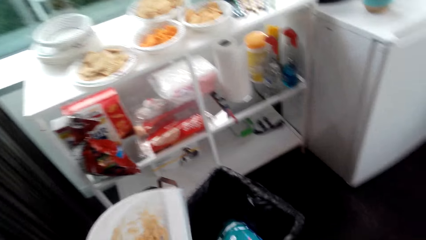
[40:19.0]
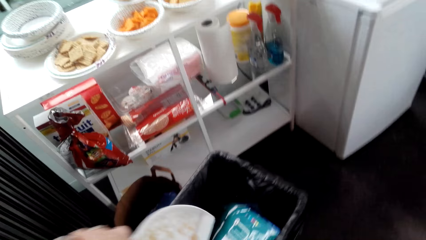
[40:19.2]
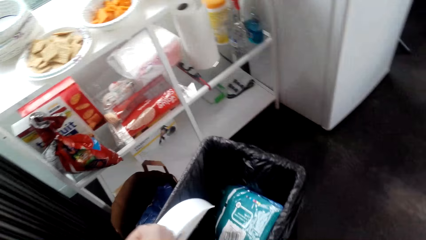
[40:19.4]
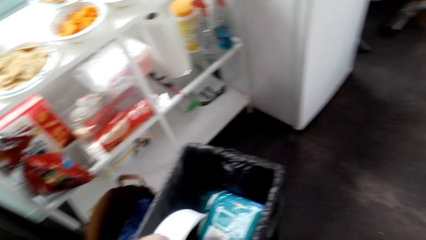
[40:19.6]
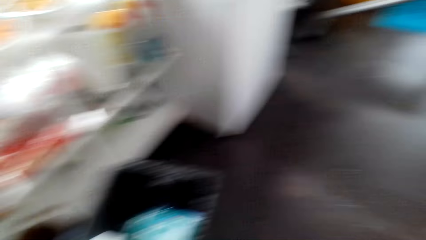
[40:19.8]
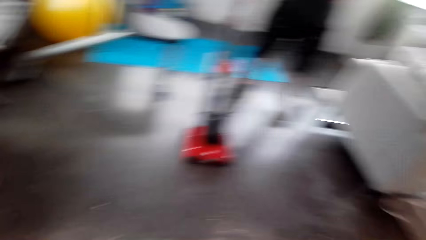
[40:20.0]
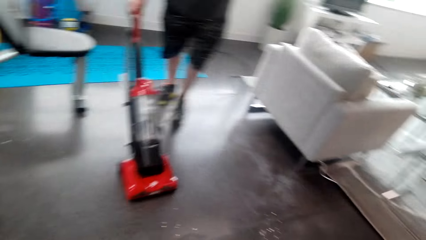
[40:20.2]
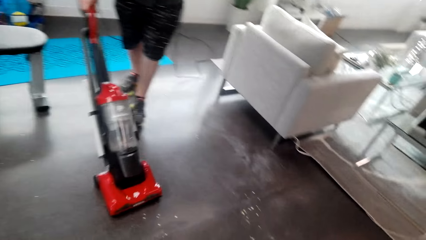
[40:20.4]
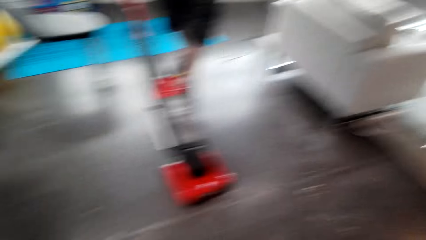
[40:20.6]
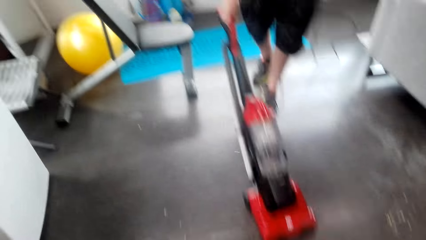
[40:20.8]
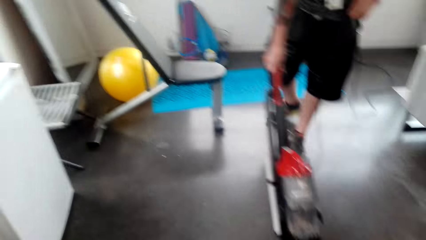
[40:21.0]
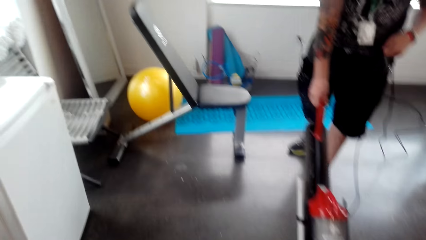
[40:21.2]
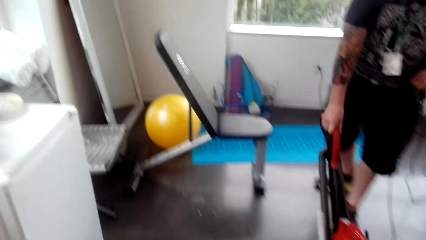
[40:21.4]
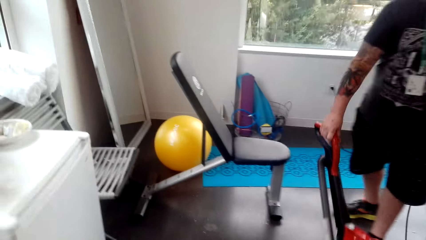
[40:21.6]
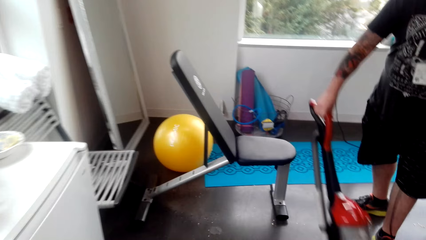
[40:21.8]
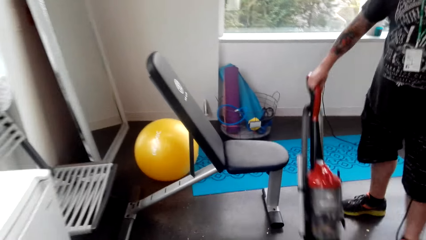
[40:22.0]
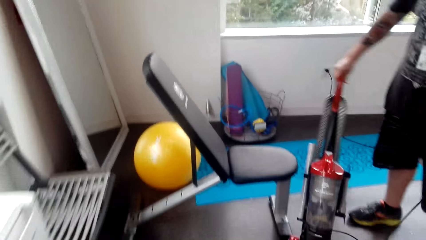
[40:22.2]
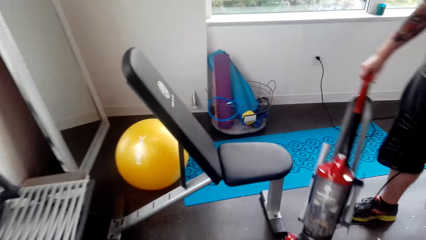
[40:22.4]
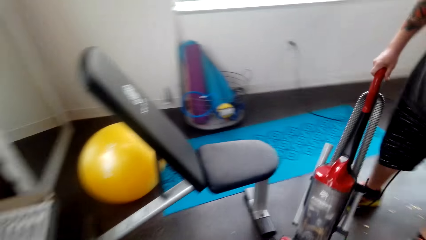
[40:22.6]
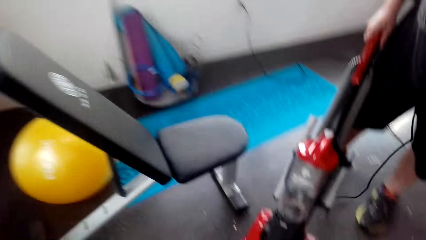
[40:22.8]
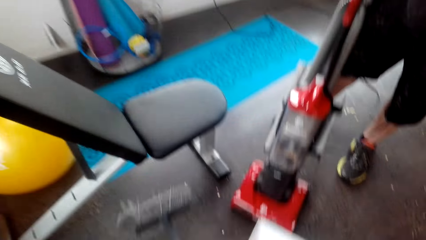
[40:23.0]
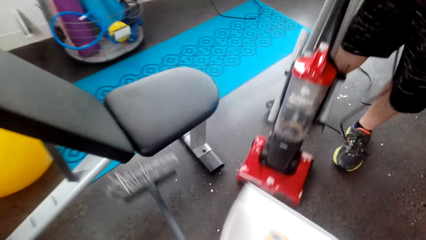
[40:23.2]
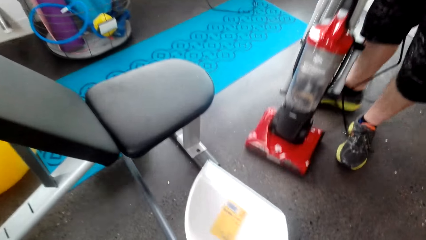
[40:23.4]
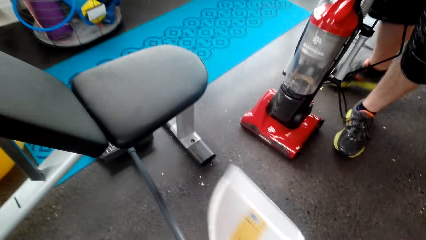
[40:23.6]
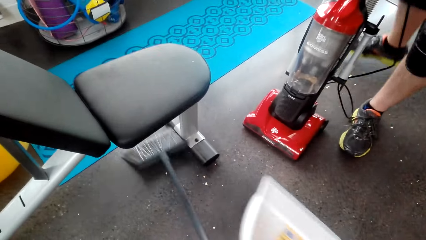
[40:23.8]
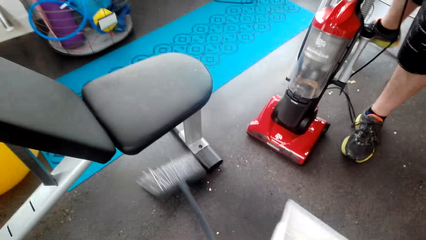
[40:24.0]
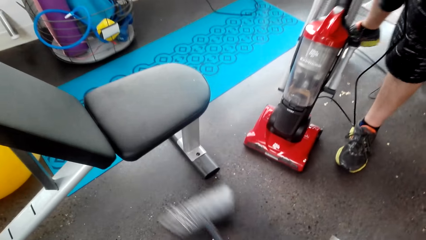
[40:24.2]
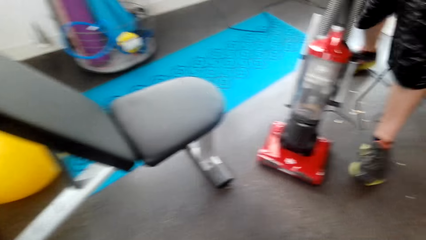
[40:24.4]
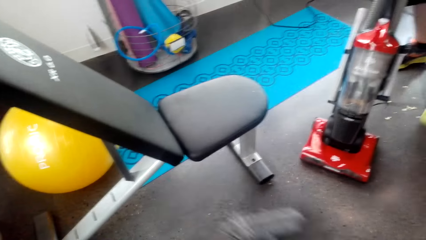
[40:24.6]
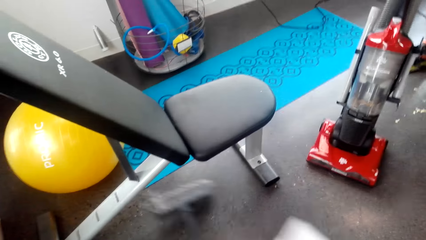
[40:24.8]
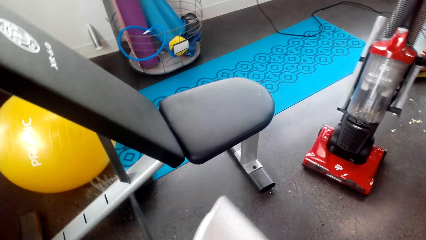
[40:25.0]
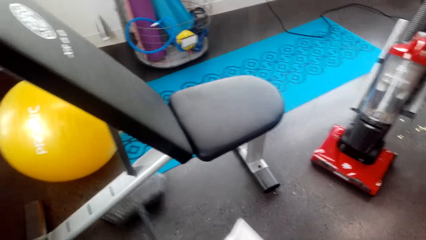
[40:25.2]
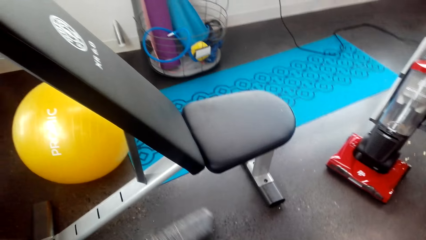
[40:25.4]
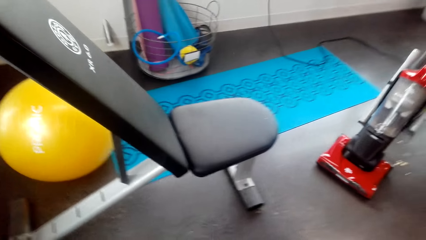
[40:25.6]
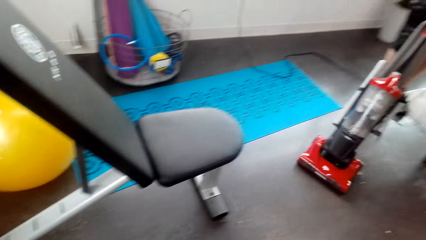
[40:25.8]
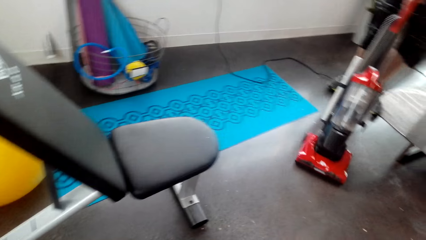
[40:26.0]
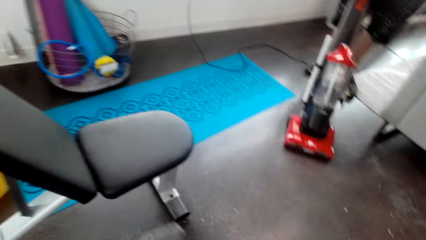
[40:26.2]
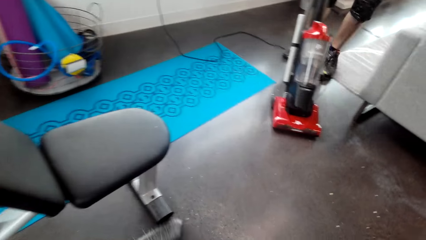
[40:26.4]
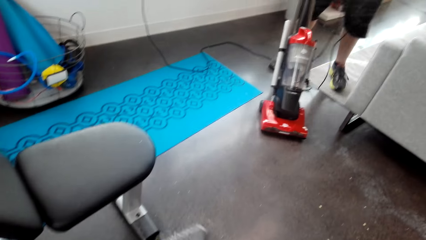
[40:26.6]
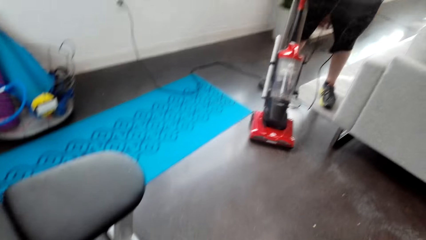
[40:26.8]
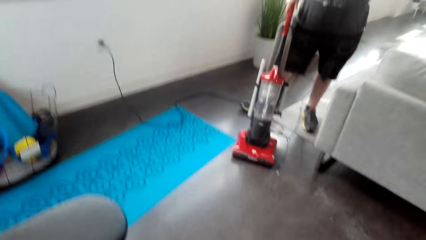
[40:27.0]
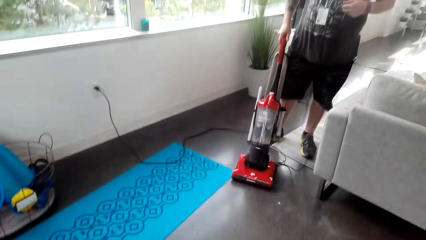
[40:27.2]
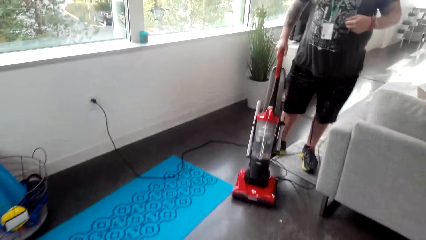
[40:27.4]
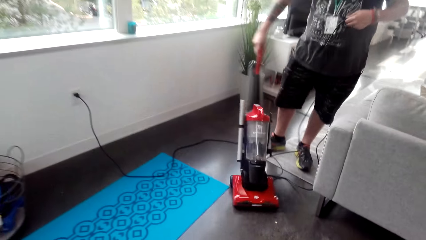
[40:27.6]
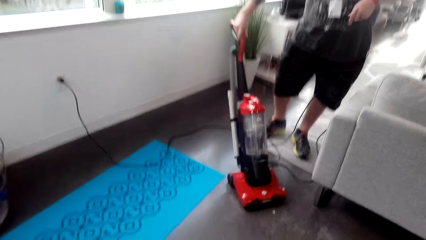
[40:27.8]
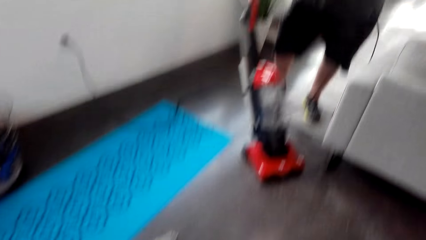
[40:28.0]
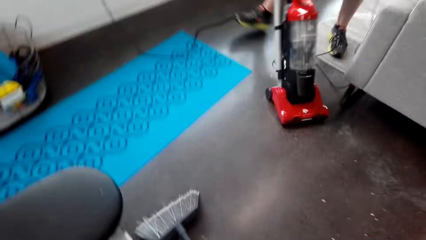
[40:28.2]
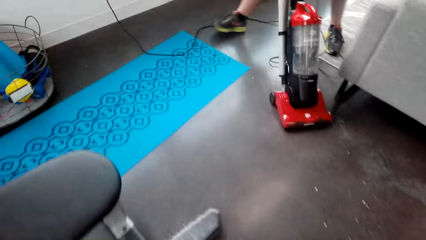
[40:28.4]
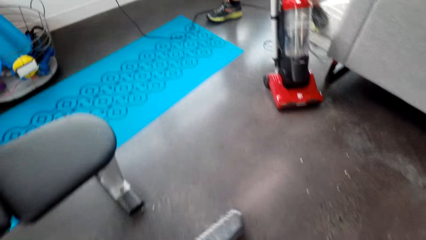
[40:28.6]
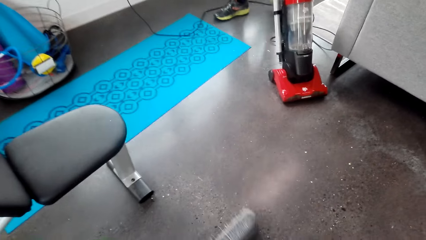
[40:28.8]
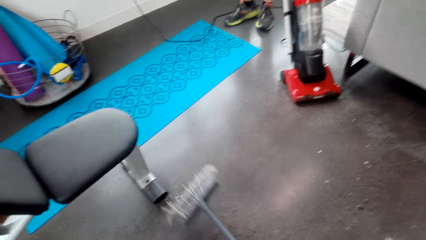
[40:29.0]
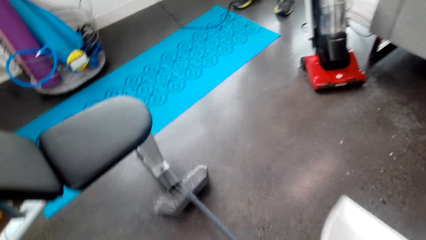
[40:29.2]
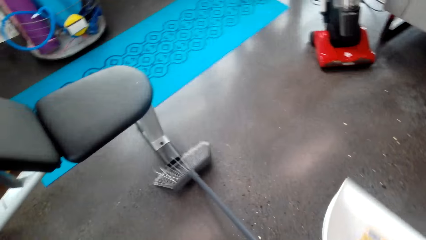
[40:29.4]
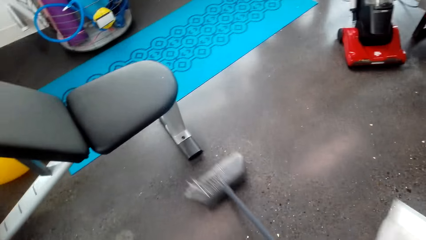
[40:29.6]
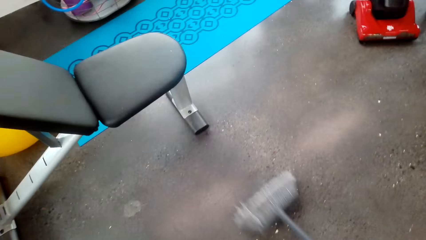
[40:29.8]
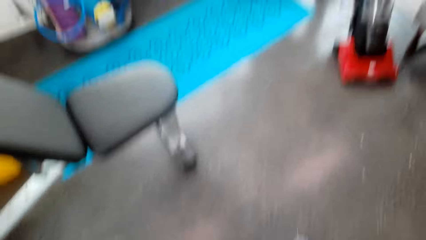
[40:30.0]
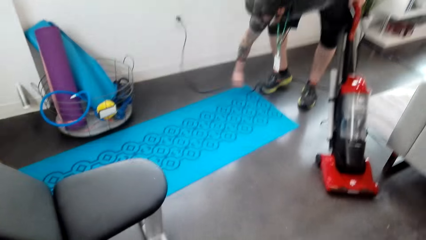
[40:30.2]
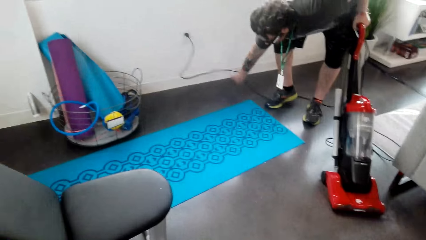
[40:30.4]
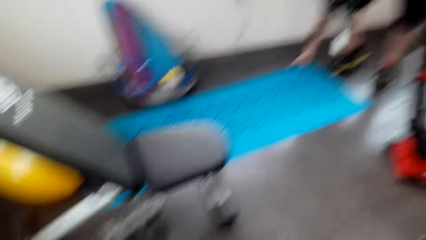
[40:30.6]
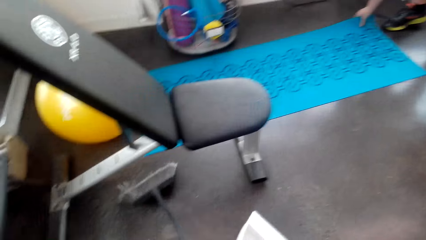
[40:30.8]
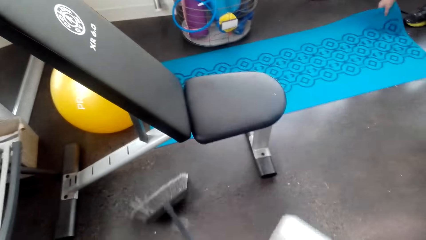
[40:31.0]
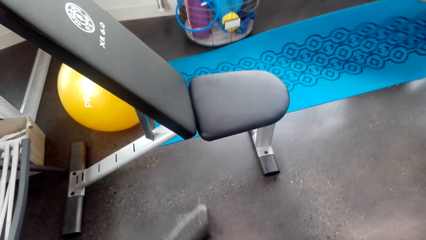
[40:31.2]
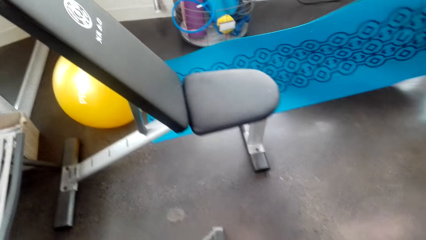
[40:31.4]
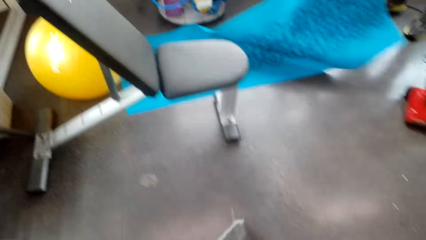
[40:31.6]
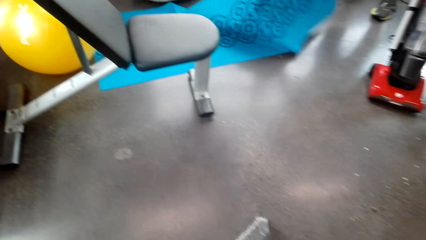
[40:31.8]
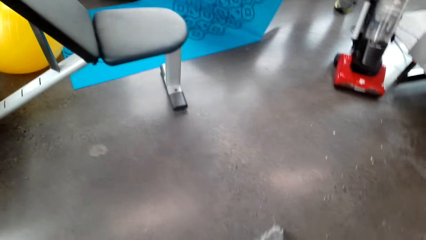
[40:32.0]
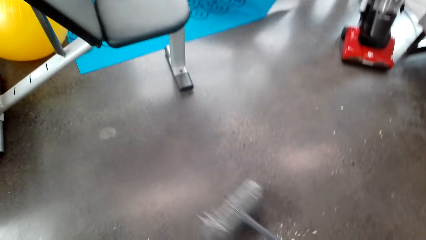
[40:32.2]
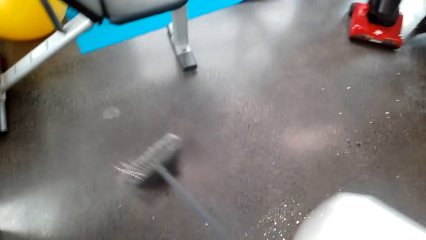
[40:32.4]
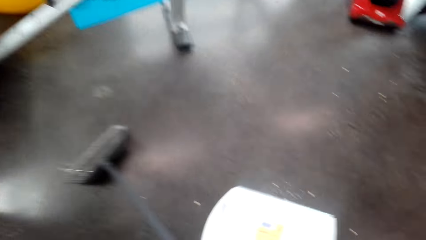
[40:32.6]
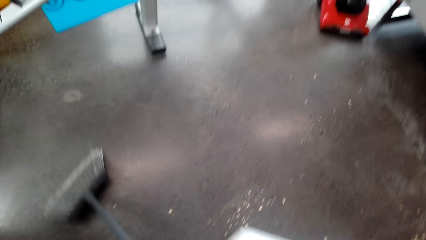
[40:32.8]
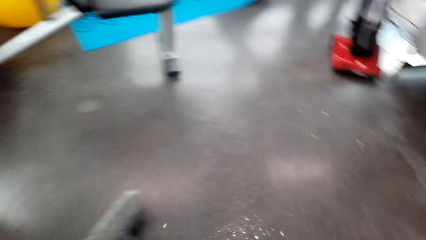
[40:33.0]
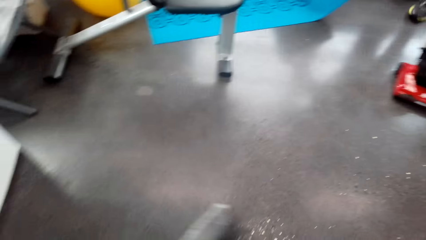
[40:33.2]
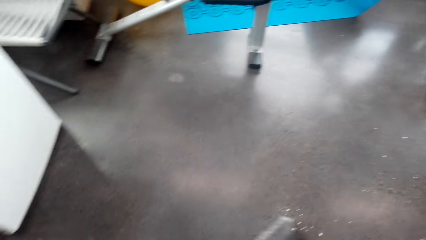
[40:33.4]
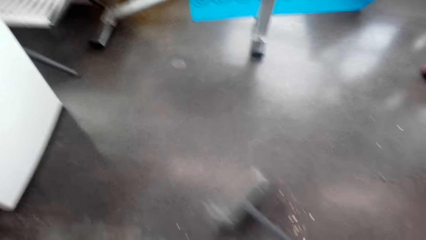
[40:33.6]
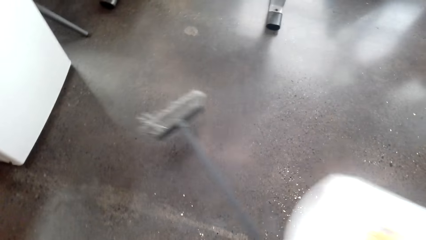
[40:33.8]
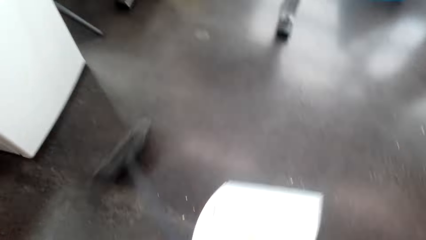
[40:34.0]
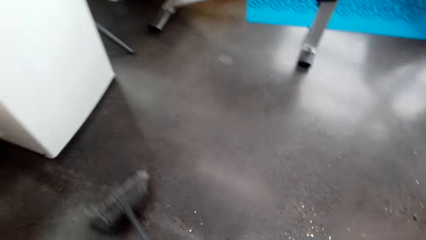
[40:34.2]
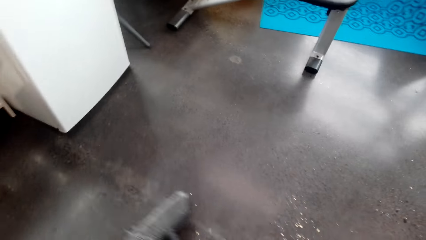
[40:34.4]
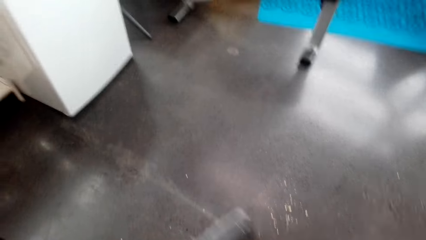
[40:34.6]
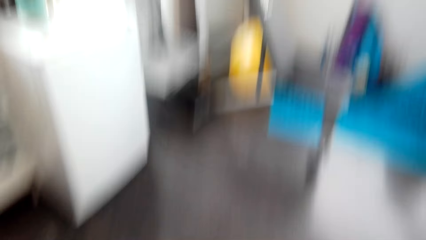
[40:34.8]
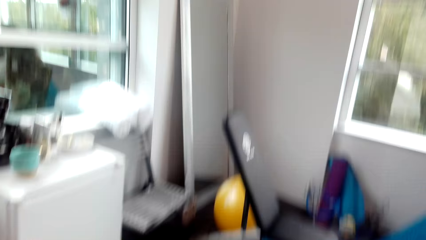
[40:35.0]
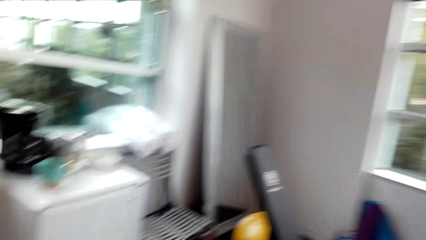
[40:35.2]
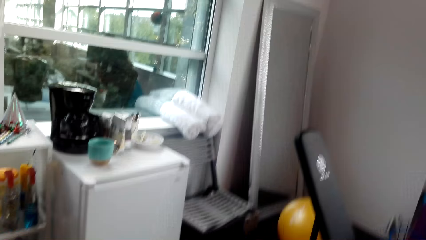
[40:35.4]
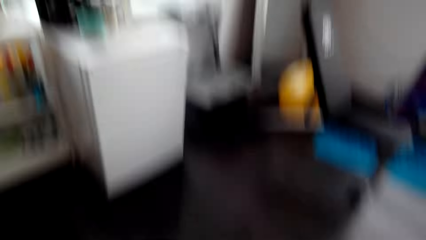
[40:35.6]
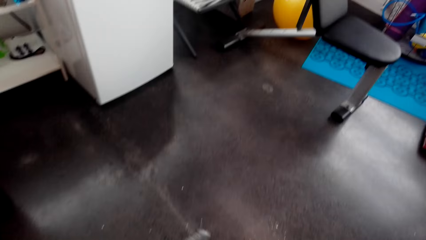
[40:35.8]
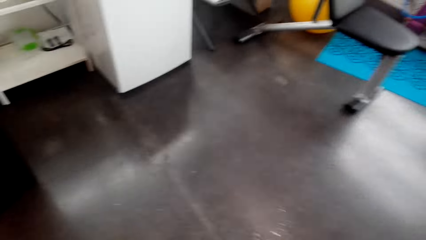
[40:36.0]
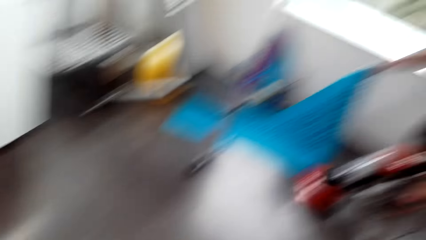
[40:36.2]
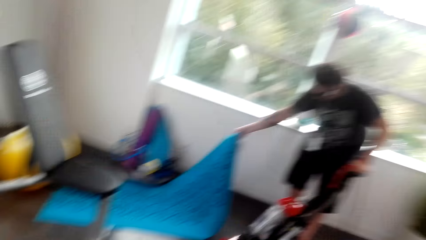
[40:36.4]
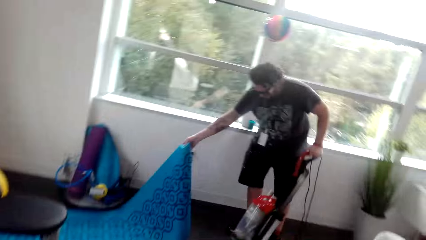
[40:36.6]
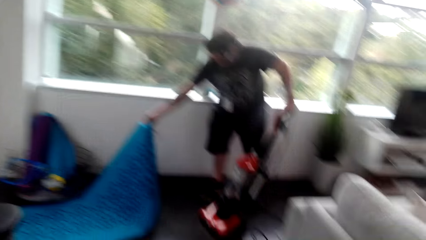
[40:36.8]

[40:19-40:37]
The camera wearer puts the dirt in the dustbin. A man cleans the floor with the vacuum cleaner. The camera wearer sweeps the floor. The man cleans the floor with the vacuum cleaner. The man holds the carpet. He picks up the mat. The camera wearer sweeps the floor. The man cleans the floor with the vacuum cleaner. The camera wearer sweeps the floor.
